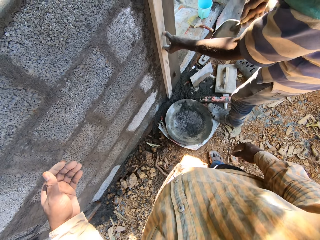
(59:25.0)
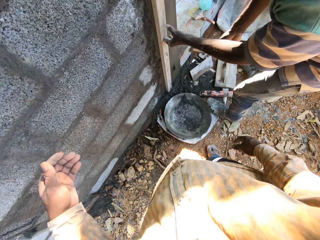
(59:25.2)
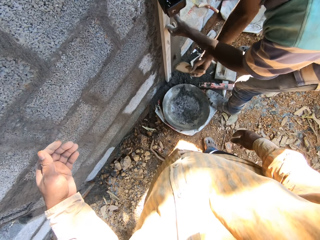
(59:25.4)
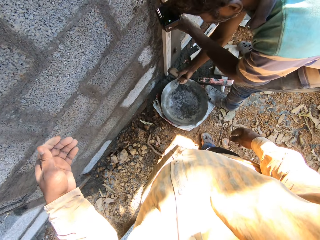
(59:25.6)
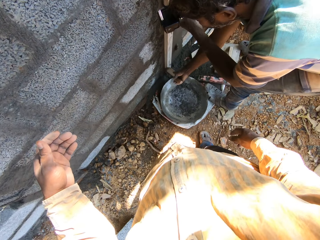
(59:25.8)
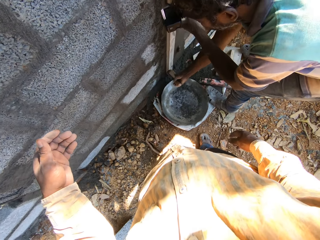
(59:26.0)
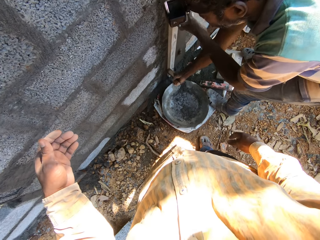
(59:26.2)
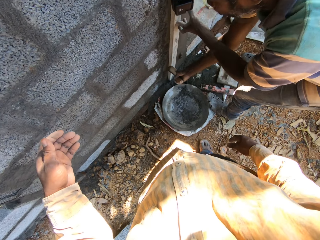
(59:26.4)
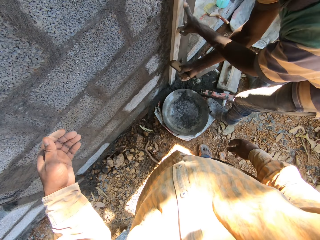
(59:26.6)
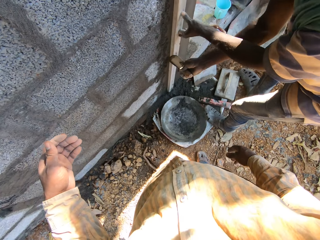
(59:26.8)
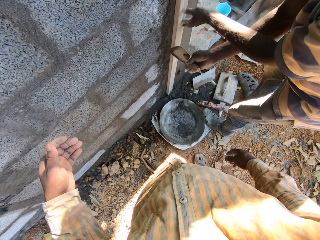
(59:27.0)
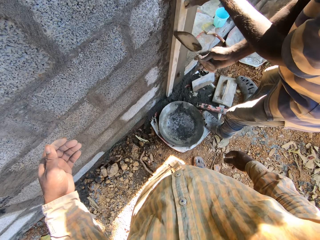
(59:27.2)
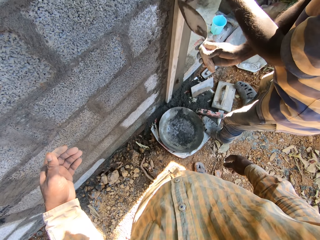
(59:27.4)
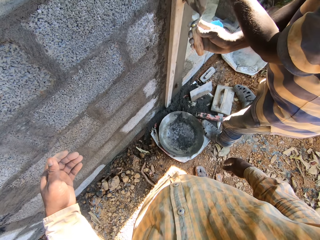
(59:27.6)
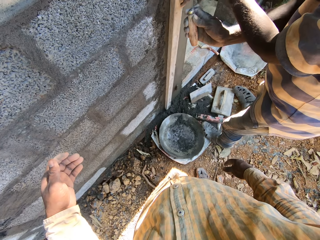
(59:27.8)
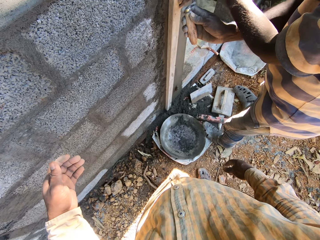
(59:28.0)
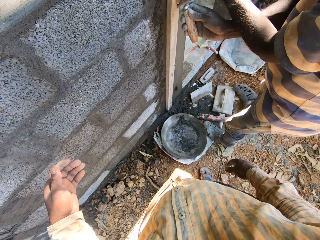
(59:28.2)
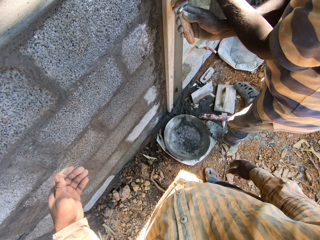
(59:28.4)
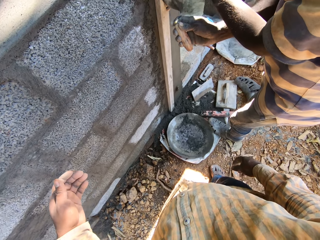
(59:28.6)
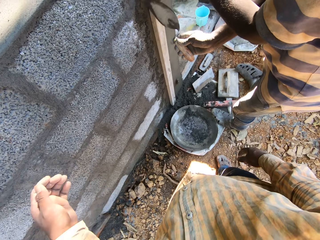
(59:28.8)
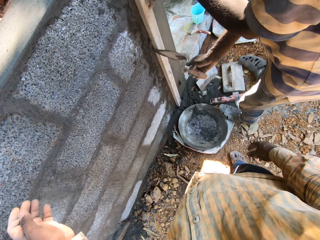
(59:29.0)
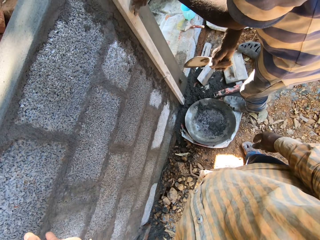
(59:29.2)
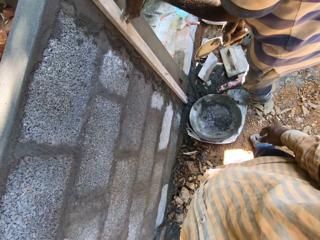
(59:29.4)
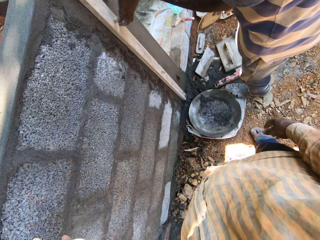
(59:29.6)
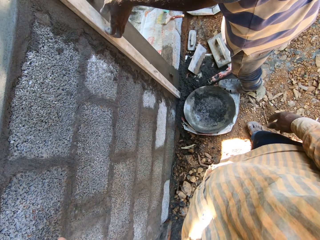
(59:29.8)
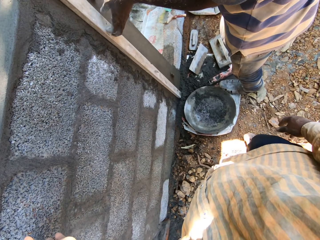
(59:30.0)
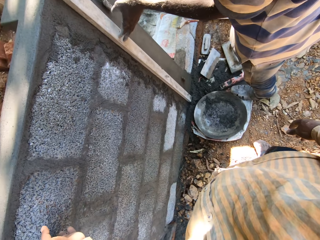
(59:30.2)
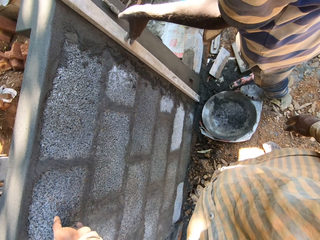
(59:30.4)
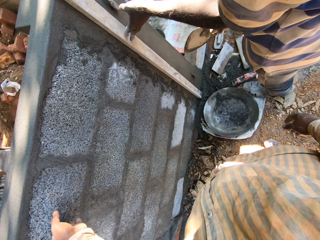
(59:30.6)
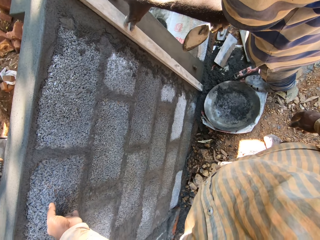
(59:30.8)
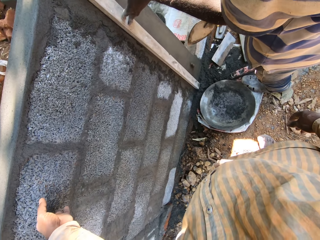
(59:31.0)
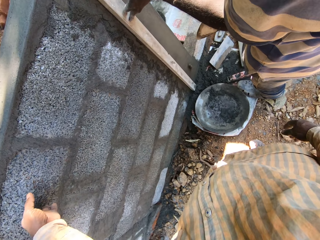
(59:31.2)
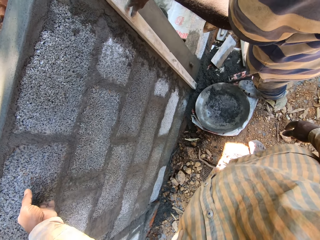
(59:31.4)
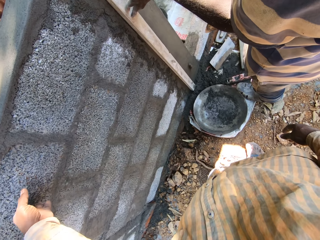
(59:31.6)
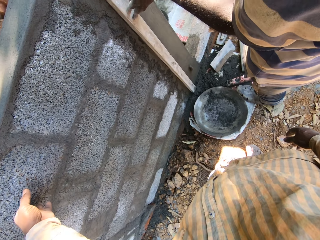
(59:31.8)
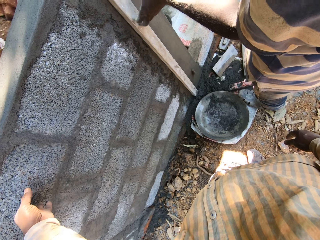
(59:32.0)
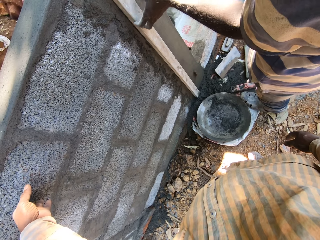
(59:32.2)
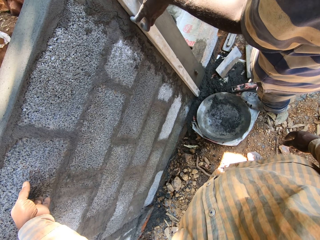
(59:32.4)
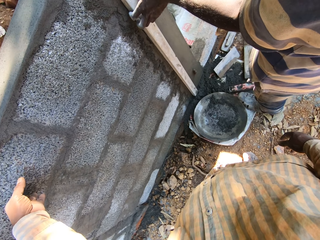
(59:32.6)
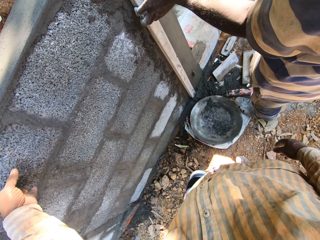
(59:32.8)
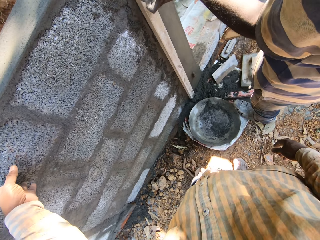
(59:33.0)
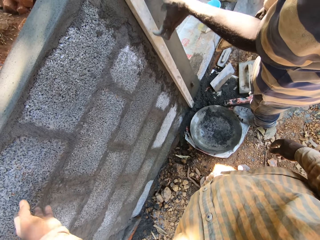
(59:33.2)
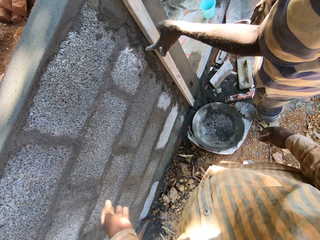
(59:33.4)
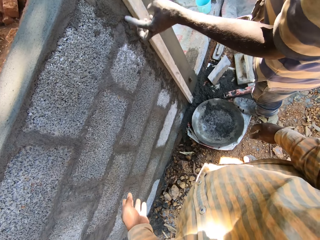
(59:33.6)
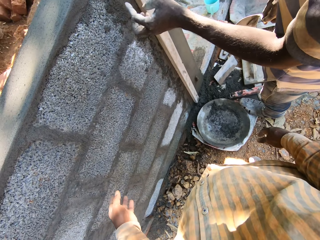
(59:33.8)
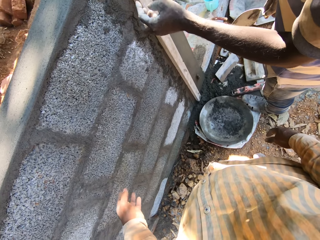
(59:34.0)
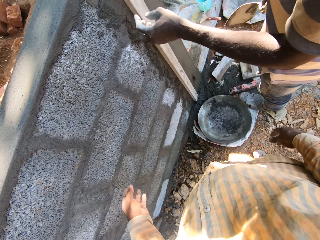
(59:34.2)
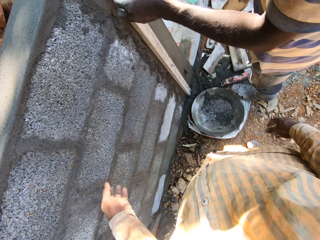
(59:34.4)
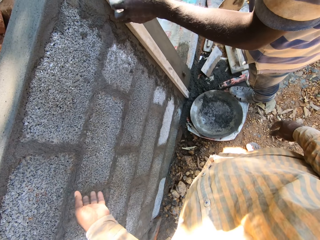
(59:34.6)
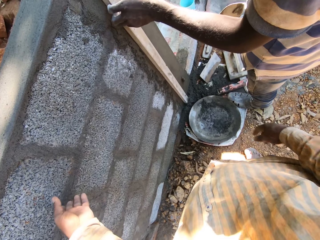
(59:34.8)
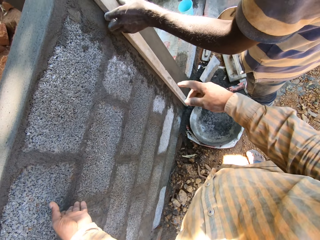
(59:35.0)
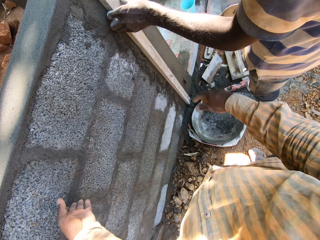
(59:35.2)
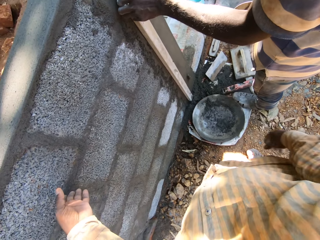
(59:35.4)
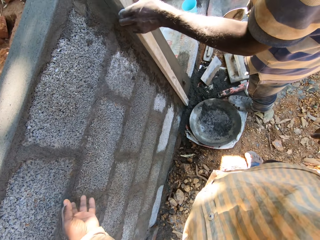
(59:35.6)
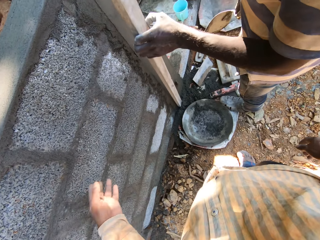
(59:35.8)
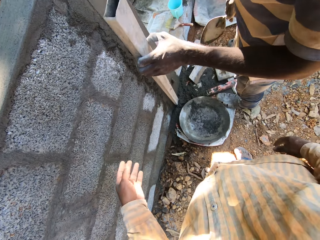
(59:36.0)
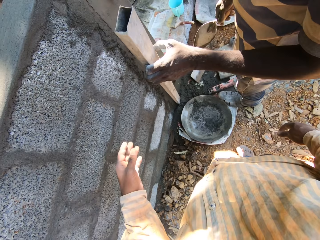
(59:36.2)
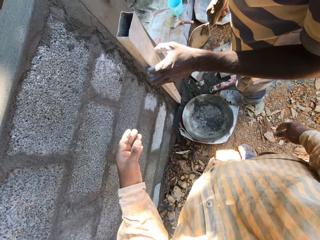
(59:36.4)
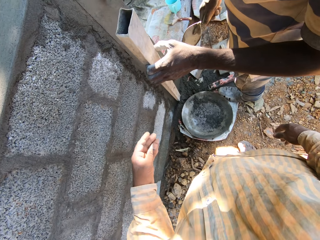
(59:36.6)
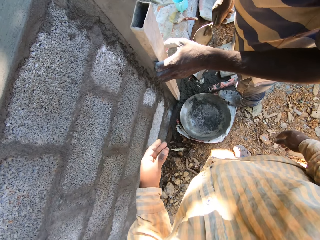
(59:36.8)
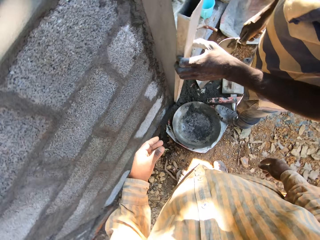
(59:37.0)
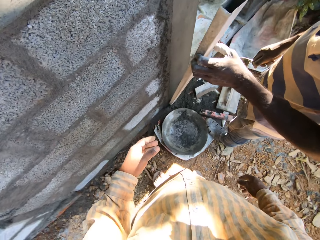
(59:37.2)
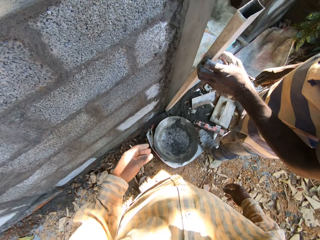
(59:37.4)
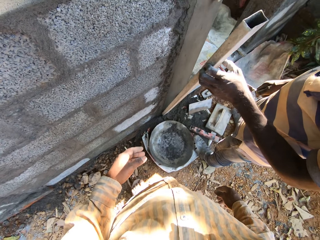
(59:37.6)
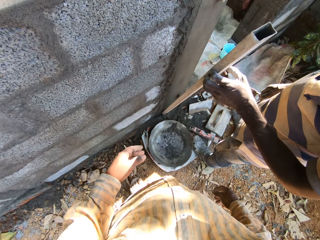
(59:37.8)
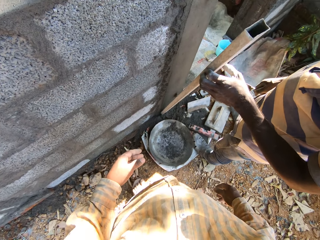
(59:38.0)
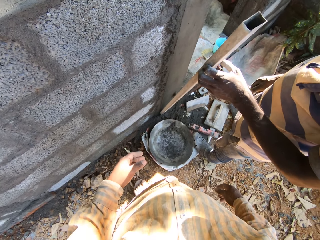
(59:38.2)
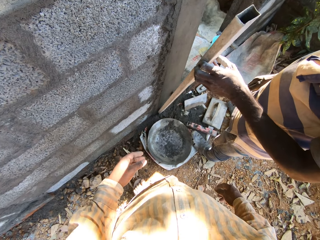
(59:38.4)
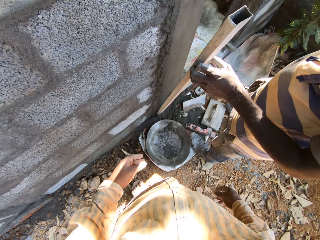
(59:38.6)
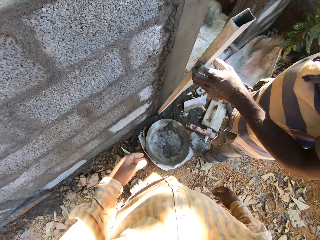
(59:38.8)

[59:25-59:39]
A man marks the plastered wall with a brick trowel in his right hand. The camera wearer interacts with the man. The man marks the wall with the trowel again. The camera wearer places his left hand on the wall. He removes his left hand from the wall. The man removes the aluminum rod from the plastered wall with his left hand.

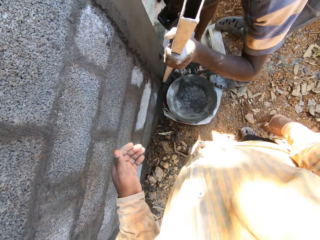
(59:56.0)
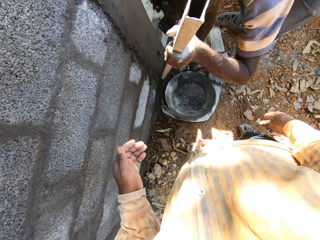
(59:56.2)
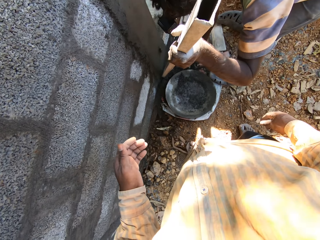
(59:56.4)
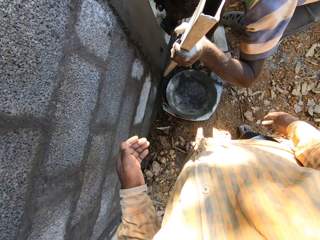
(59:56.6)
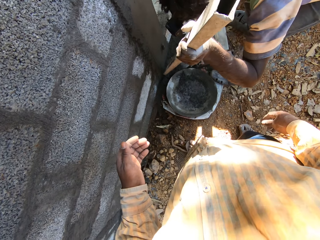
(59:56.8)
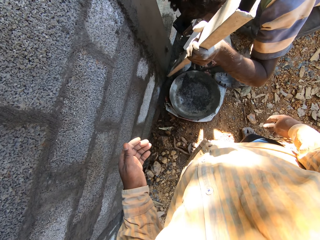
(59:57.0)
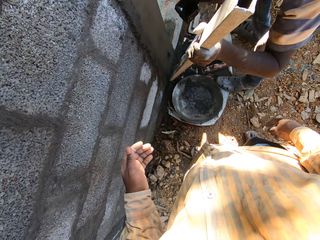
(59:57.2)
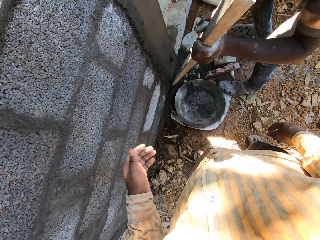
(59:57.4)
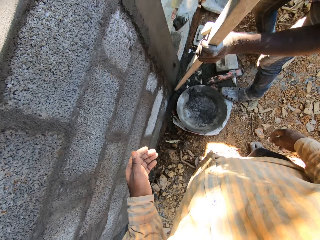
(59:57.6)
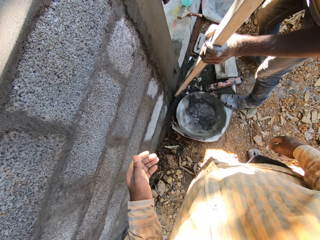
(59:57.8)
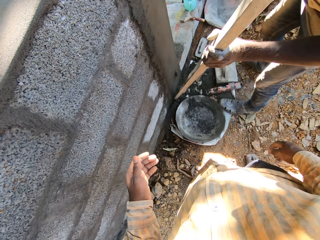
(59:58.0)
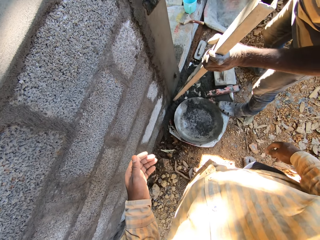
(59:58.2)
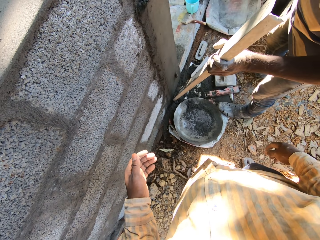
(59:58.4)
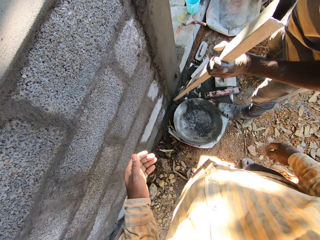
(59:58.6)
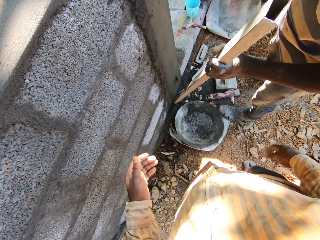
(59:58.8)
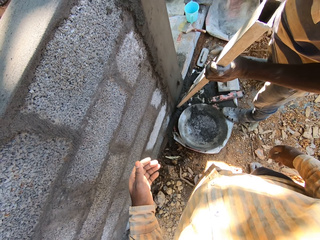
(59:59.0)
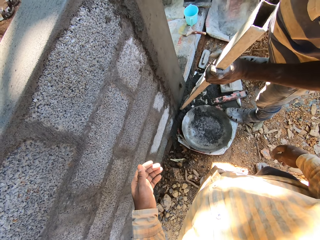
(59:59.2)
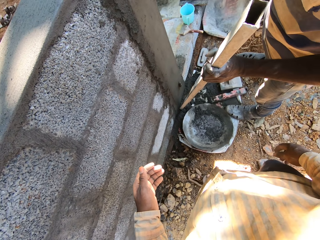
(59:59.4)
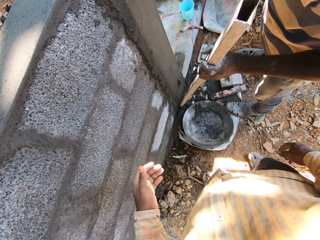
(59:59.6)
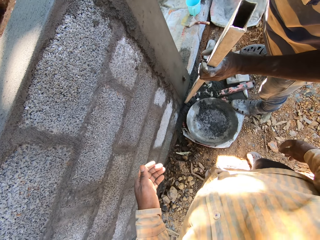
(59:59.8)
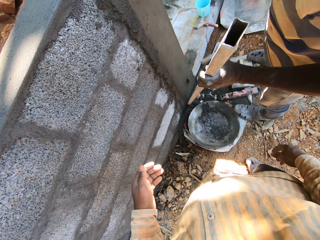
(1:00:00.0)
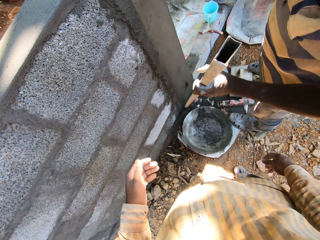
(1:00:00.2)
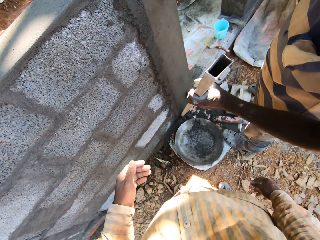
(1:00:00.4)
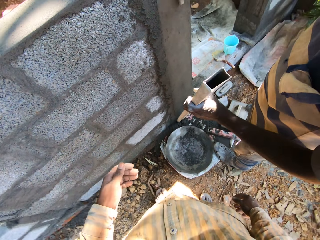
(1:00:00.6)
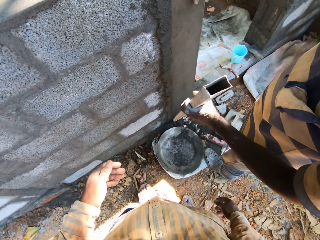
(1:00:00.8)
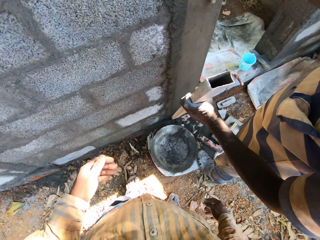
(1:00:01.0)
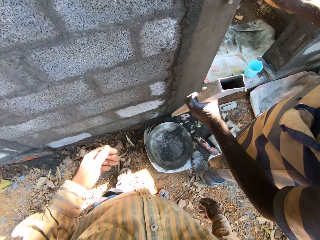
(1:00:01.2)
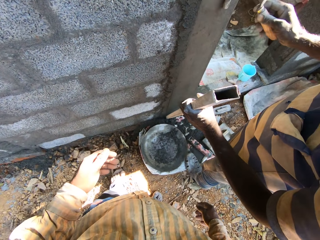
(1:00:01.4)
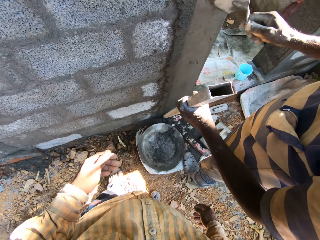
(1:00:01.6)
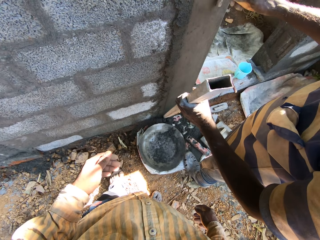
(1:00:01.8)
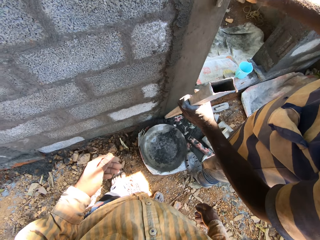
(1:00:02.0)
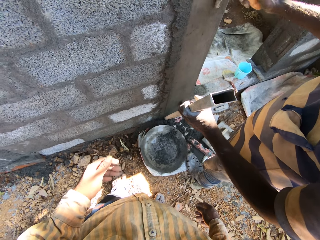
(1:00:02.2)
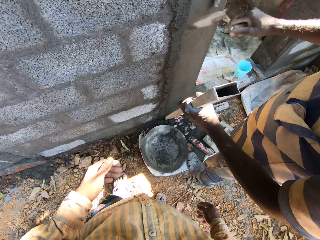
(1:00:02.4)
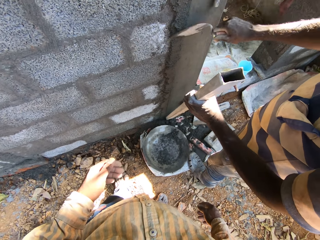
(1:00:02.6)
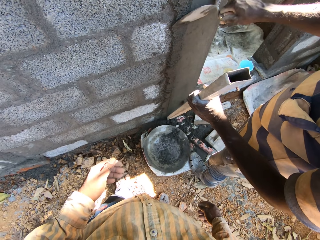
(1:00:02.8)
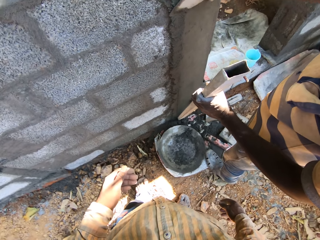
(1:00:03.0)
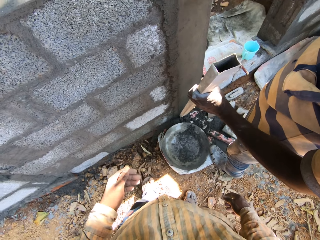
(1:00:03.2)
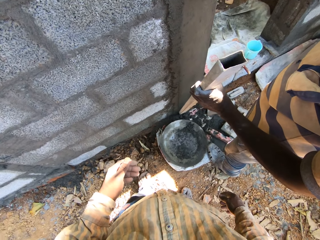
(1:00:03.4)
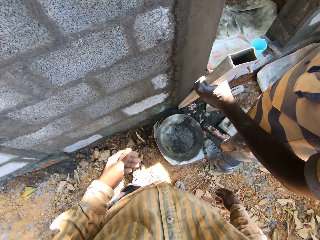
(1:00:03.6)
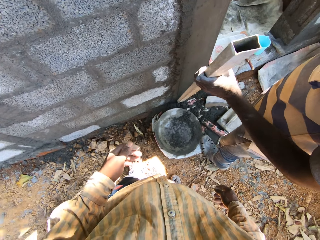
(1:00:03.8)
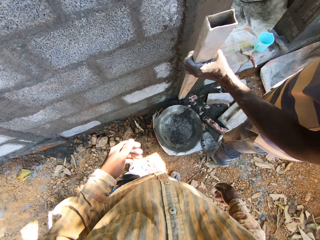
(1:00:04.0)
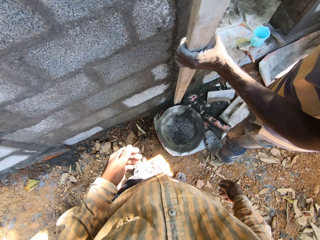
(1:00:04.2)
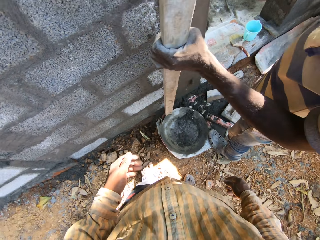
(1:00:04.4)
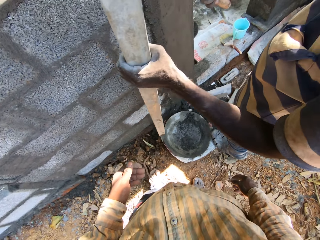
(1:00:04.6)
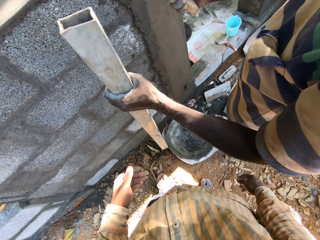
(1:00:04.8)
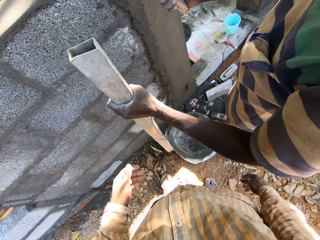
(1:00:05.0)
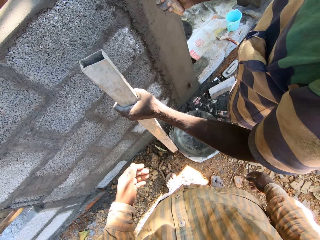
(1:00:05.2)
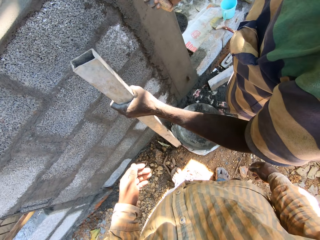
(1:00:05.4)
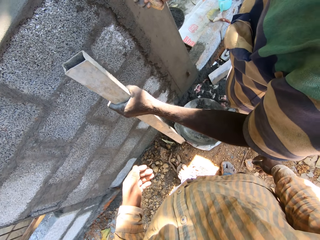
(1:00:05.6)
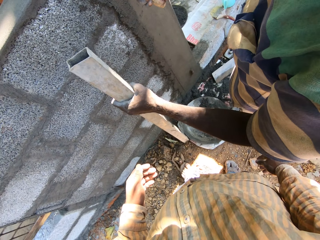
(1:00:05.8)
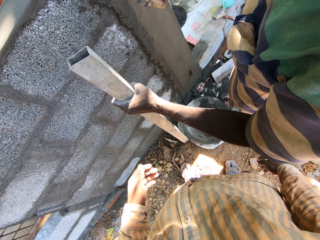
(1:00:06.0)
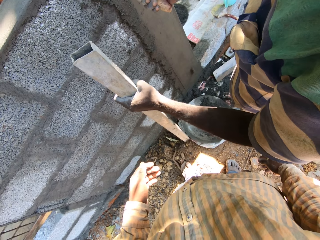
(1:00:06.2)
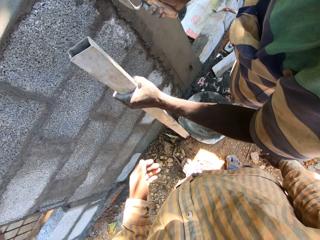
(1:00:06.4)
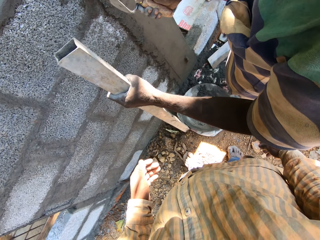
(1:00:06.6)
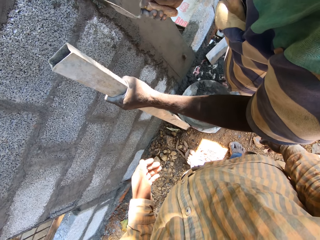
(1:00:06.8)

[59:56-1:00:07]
A man scoops some mortar or grout from the sack on the floor with a brick trowel in his right hand. The camera wearer plasters the wall with the mortar on the brick trowel on his right hand. The man applies the grout on the wall with the trowel. The man smoothens the plastered wall with the brick trowel in his right hand.
